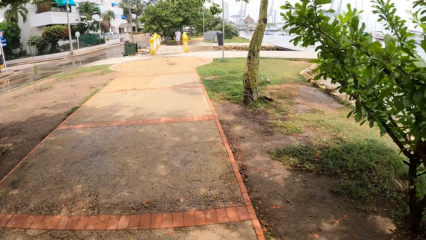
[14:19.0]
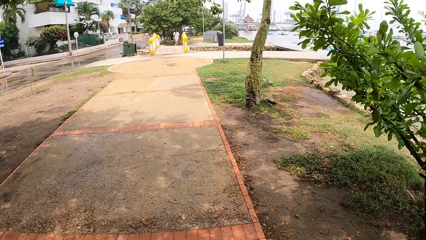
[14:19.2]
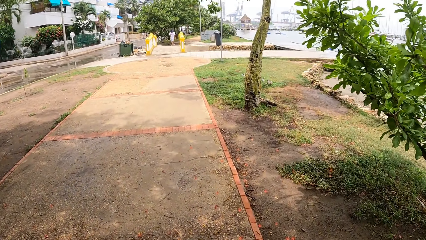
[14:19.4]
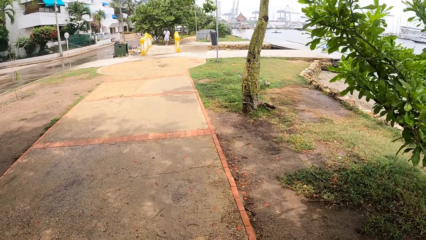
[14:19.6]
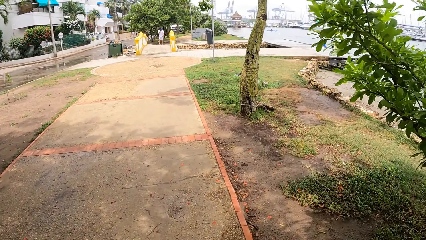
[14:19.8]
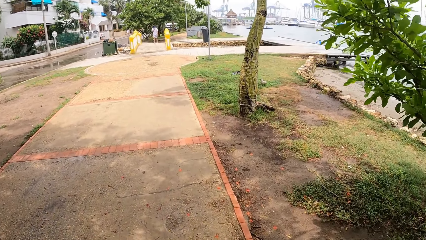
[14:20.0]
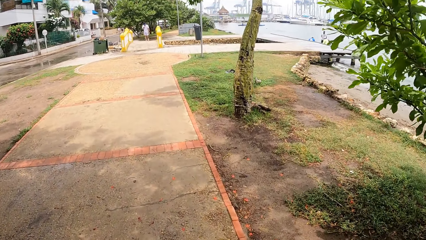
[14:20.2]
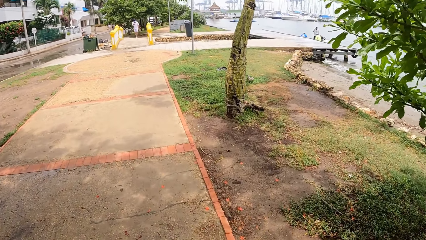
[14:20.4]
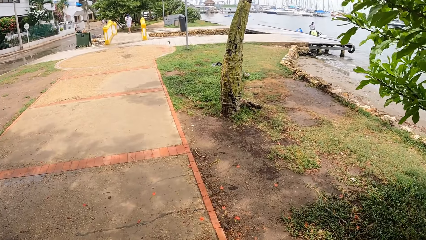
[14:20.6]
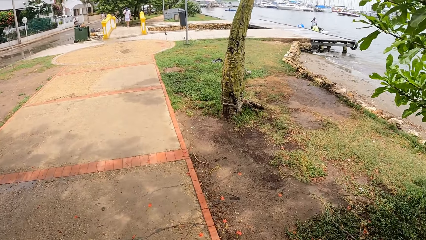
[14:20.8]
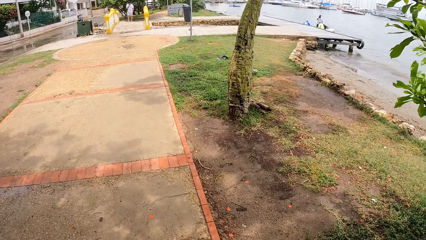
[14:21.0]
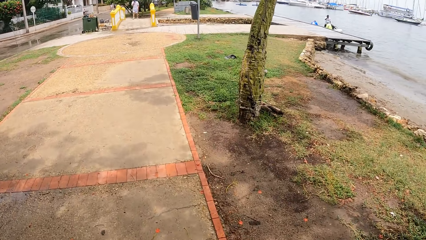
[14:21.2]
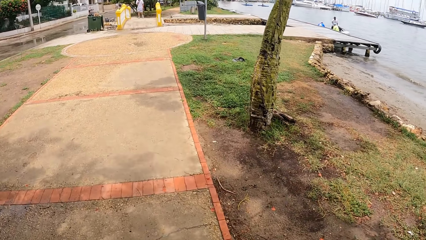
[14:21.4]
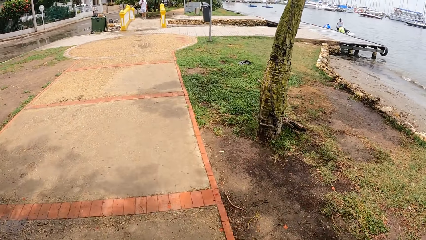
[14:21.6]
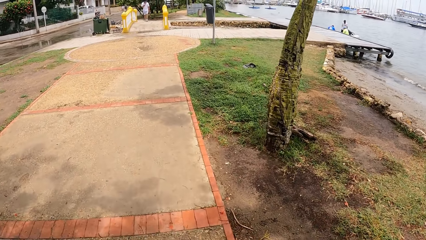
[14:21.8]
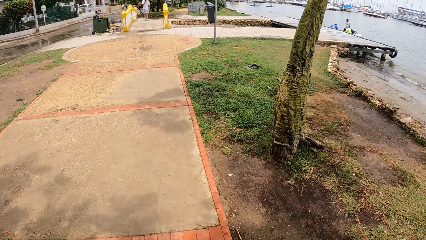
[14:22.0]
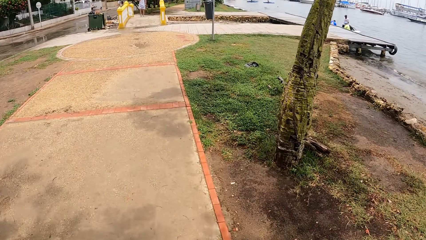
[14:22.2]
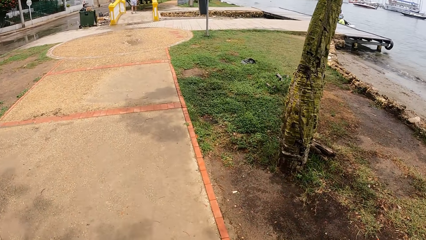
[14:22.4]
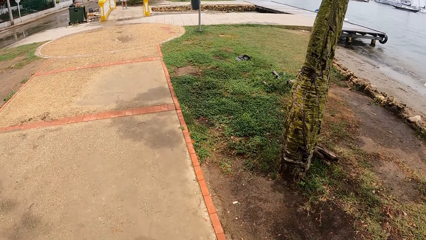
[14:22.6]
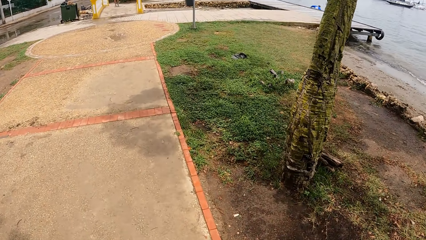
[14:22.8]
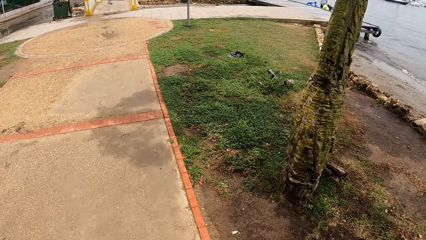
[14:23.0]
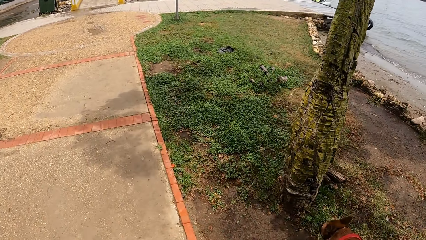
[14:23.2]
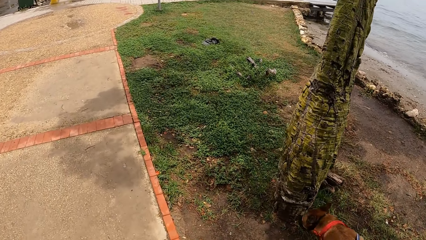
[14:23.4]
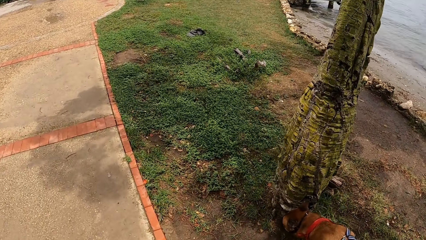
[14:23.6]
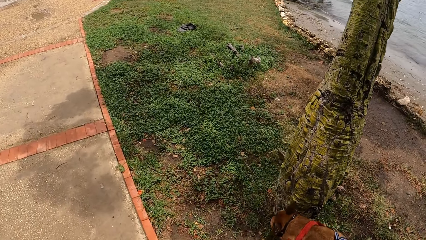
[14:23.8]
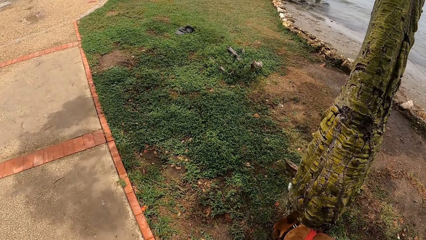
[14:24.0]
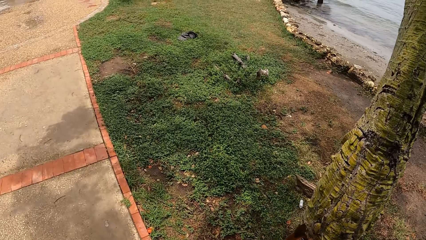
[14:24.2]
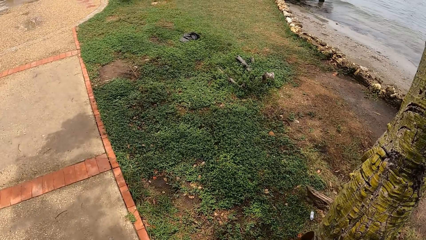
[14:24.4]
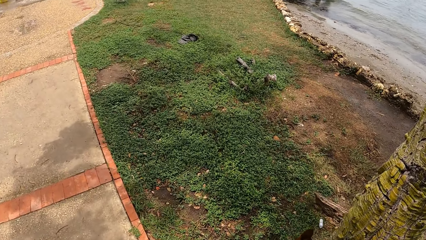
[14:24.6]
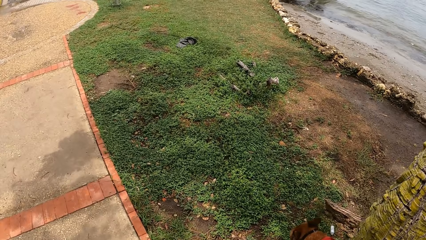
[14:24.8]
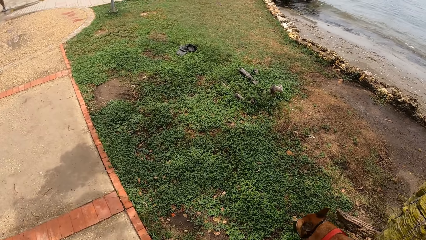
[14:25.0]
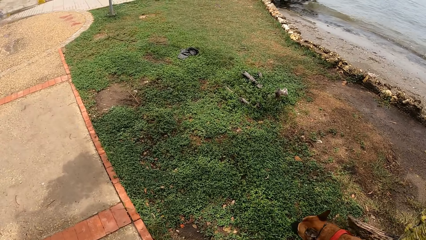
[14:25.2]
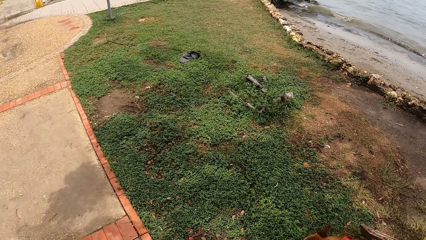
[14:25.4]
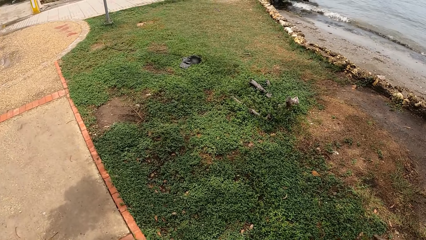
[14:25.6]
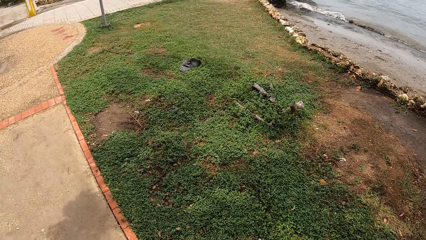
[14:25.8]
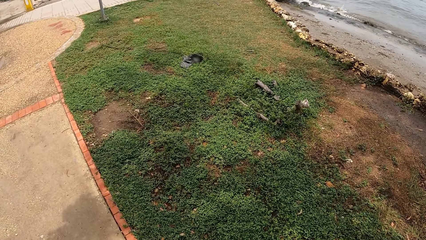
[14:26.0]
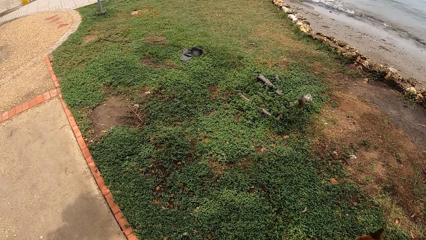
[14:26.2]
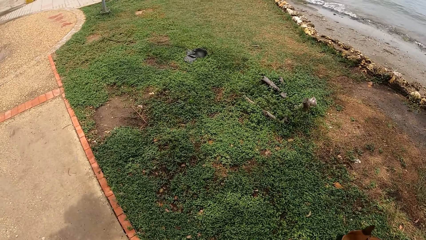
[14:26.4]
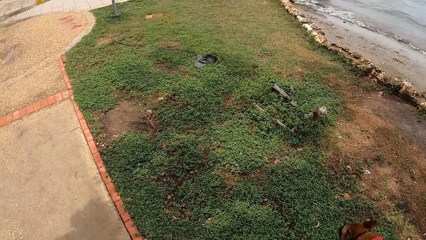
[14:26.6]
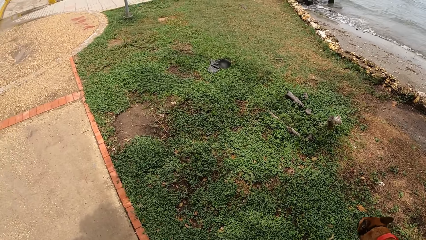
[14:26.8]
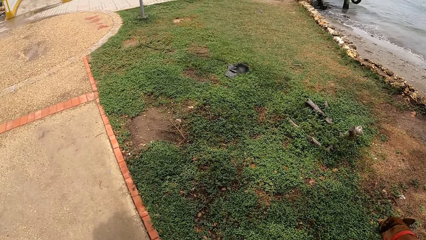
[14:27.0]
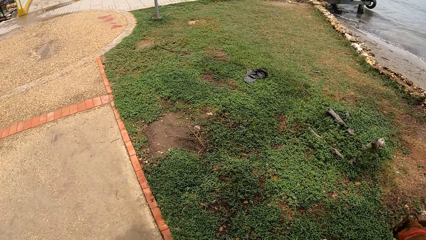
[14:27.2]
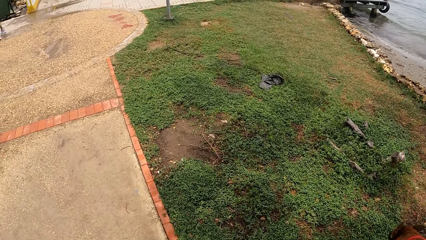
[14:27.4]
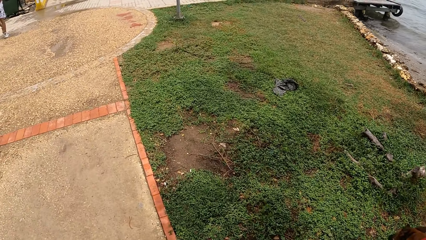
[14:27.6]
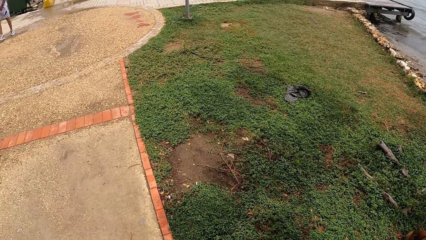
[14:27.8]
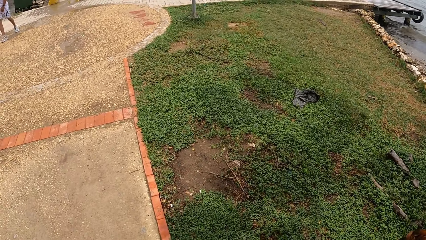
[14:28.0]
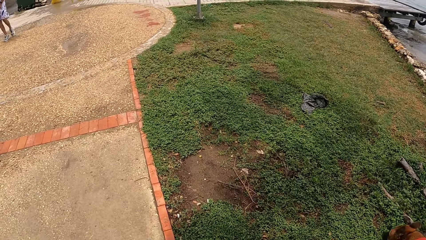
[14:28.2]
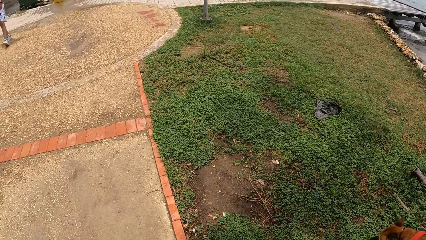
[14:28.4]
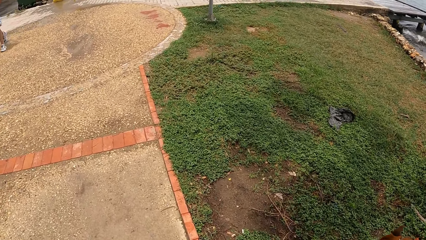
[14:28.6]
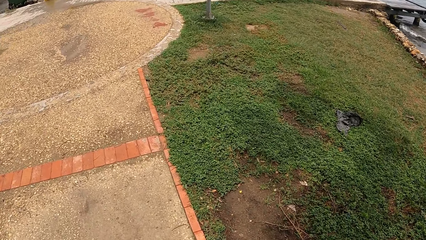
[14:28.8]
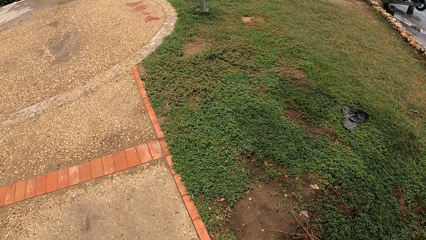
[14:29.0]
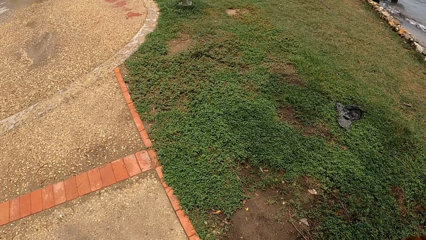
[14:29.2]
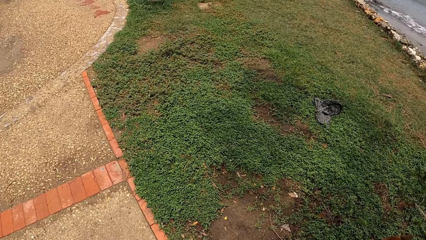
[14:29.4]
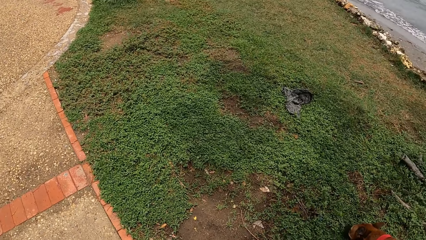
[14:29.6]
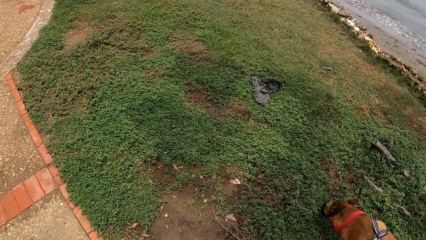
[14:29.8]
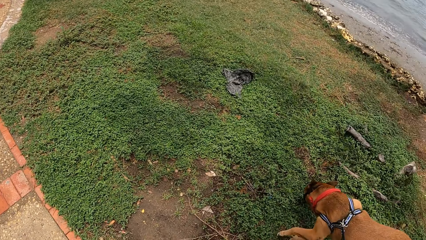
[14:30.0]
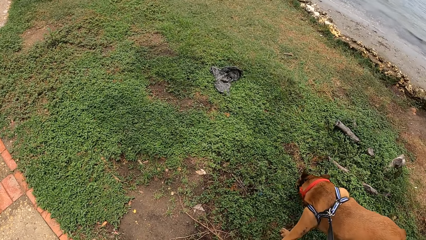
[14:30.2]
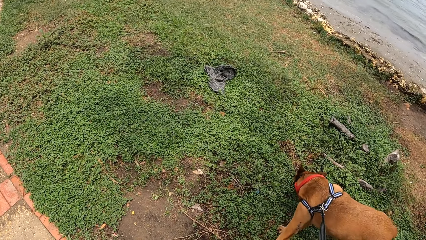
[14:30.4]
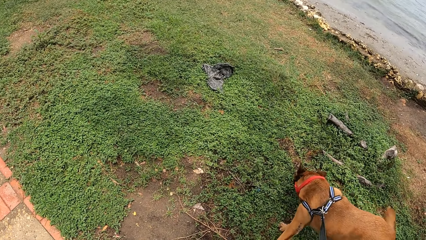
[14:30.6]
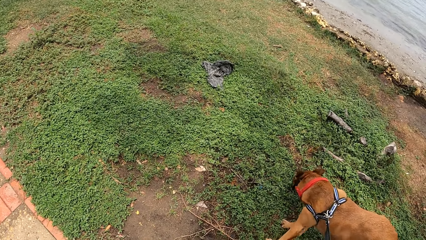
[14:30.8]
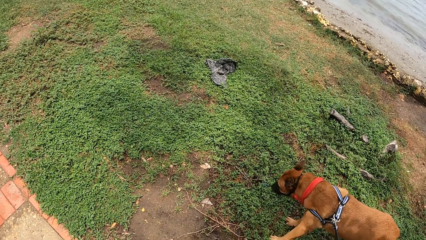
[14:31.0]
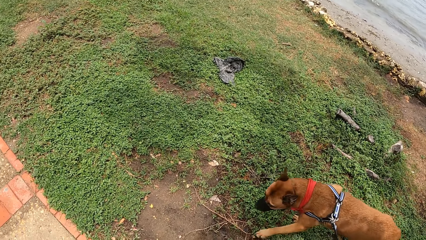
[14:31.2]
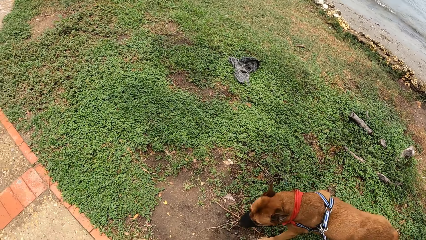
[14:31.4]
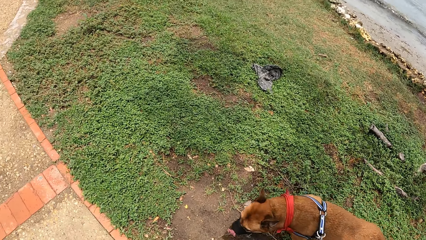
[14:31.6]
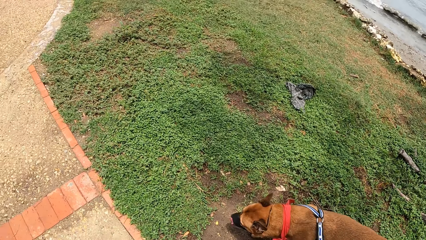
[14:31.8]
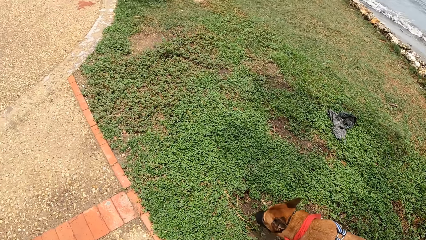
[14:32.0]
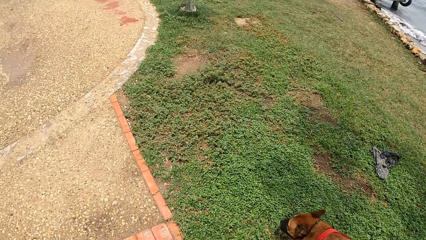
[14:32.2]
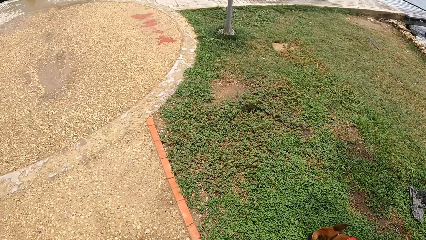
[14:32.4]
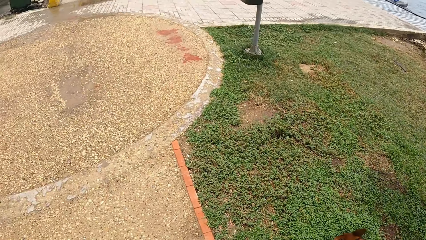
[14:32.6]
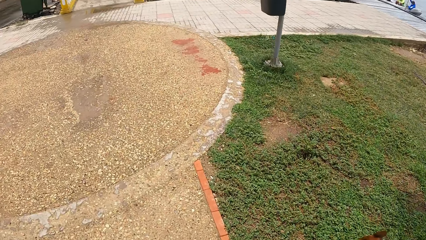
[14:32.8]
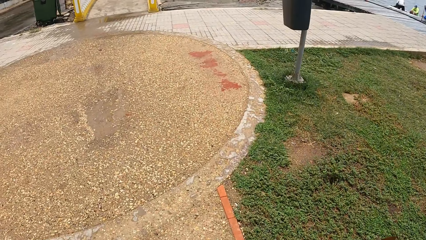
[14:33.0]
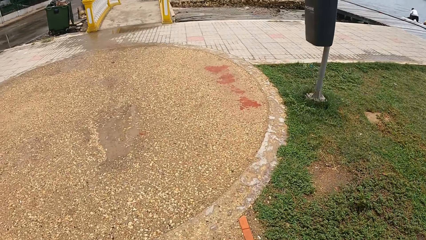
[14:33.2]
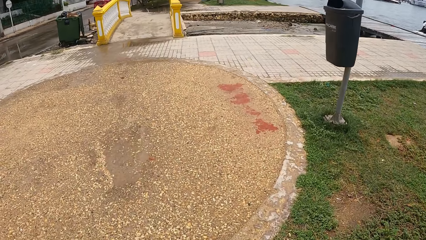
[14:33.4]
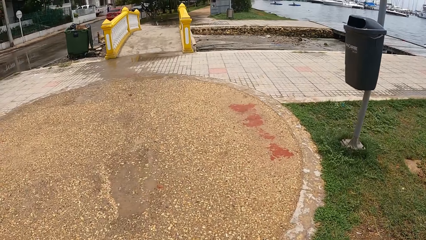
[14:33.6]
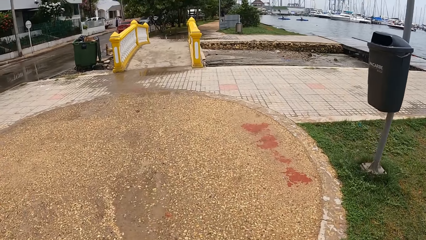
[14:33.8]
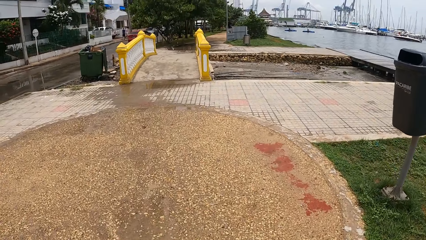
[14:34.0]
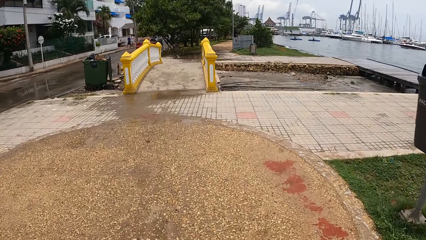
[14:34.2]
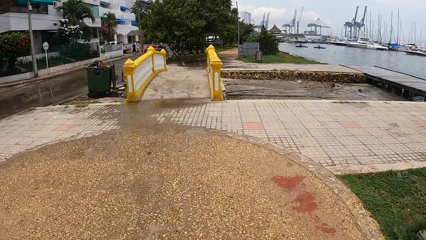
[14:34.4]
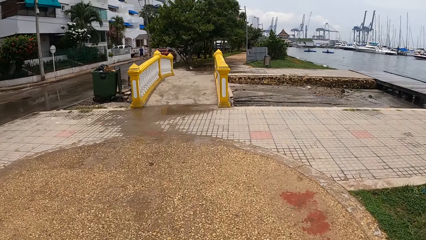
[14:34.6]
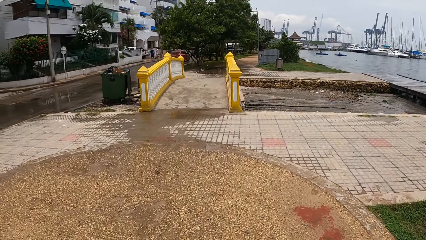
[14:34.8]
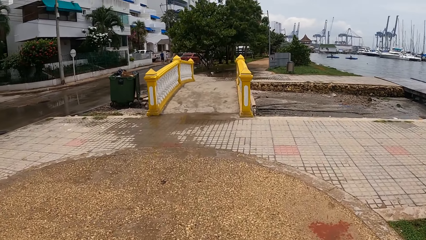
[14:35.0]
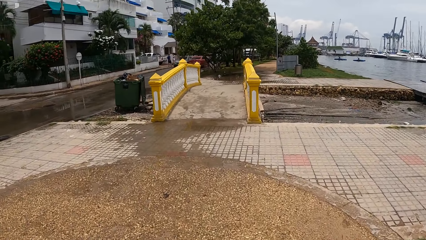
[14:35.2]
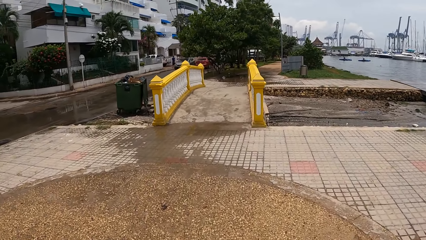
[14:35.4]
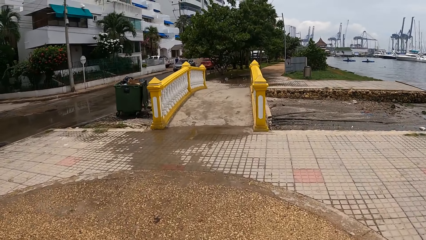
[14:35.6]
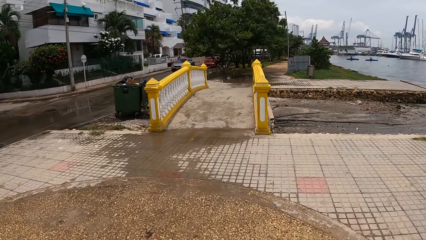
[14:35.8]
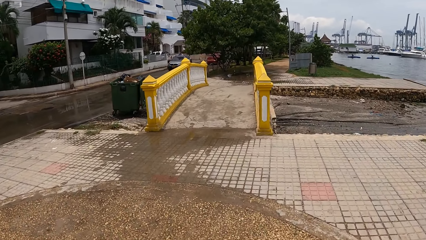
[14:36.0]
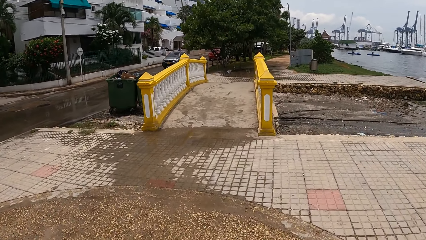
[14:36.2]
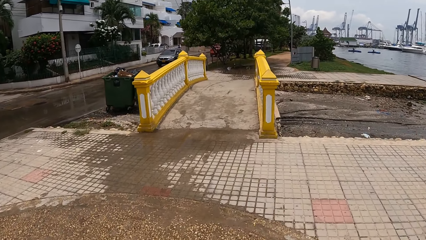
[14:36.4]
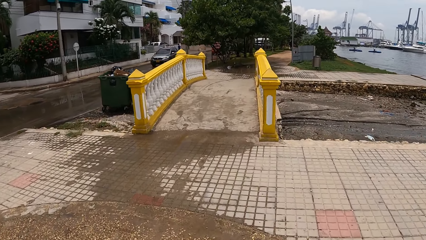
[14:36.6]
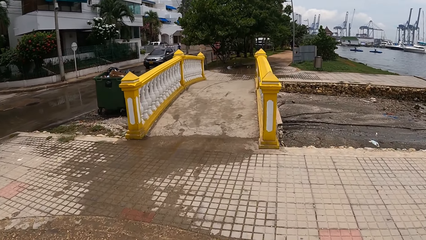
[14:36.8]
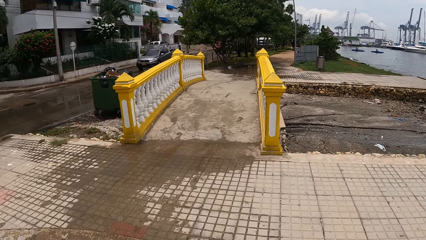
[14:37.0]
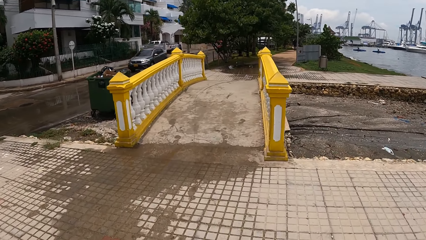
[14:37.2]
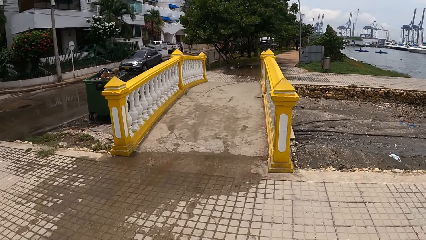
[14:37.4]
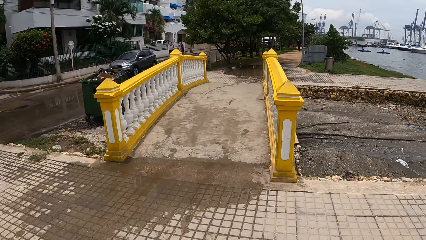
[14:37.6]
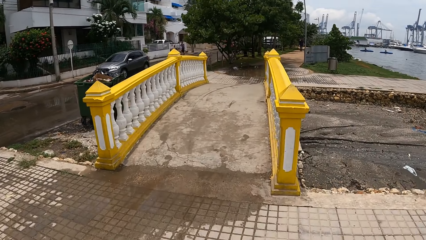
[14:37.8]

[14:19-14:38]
The camera wearer walks on the pathway. They look at the grass. They look at the dog. They walk on the pathway.
